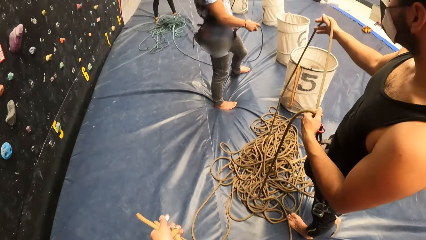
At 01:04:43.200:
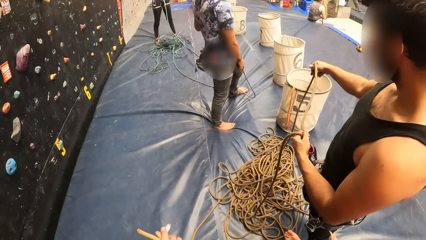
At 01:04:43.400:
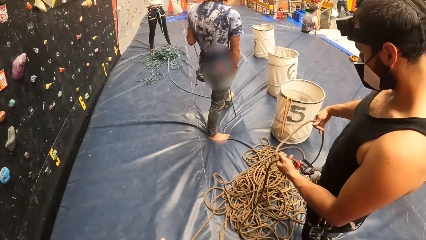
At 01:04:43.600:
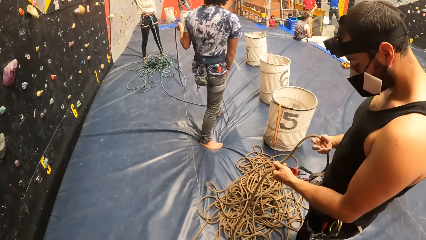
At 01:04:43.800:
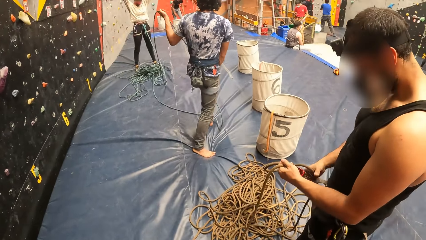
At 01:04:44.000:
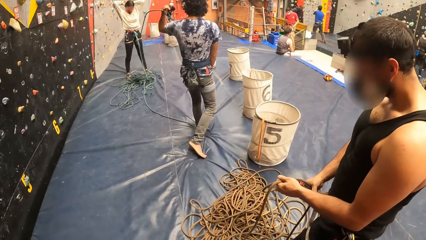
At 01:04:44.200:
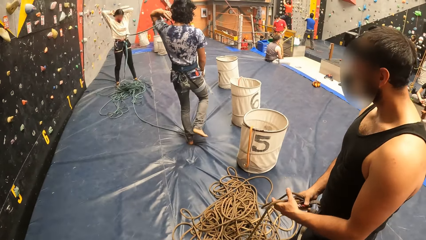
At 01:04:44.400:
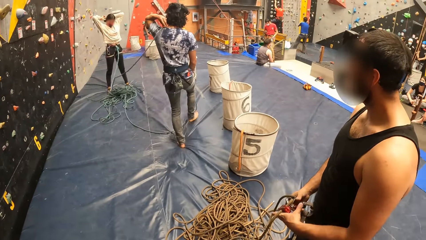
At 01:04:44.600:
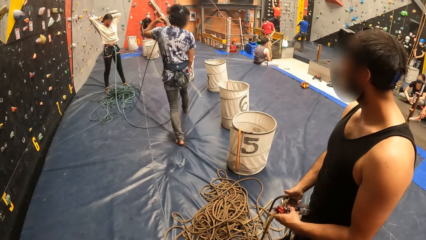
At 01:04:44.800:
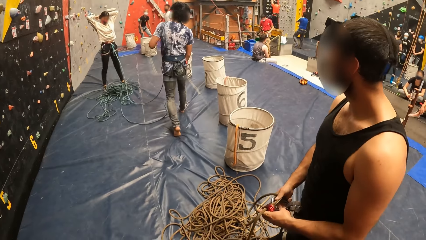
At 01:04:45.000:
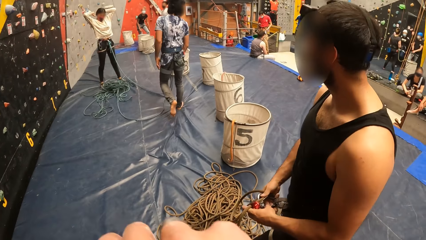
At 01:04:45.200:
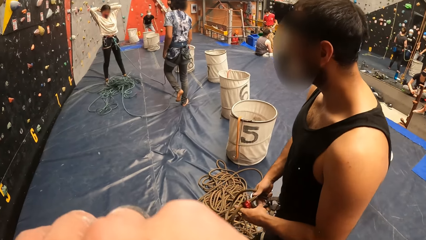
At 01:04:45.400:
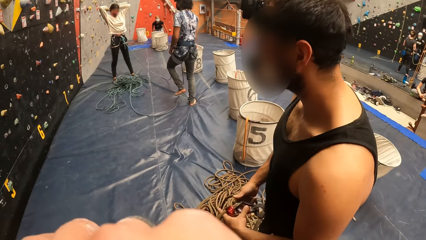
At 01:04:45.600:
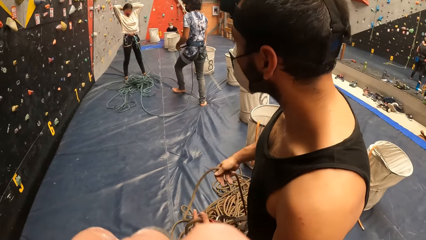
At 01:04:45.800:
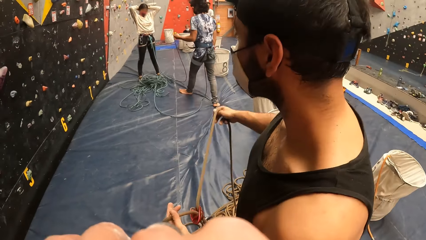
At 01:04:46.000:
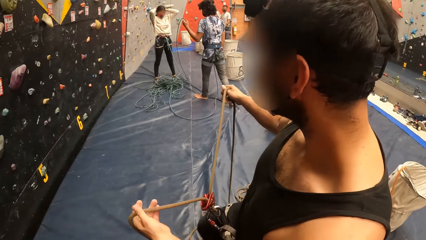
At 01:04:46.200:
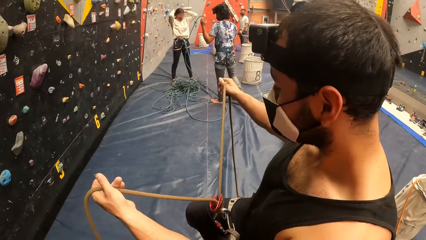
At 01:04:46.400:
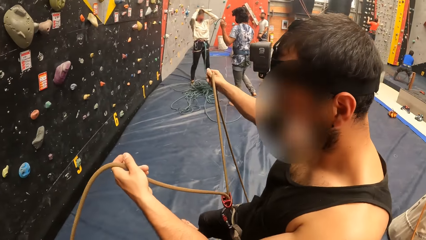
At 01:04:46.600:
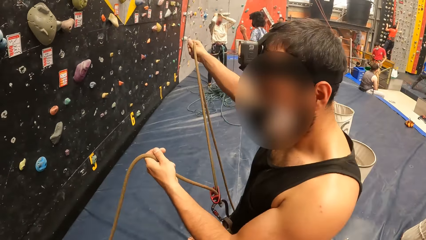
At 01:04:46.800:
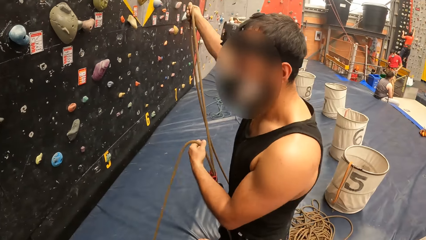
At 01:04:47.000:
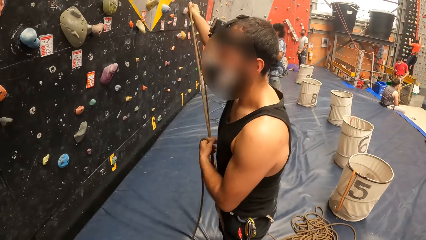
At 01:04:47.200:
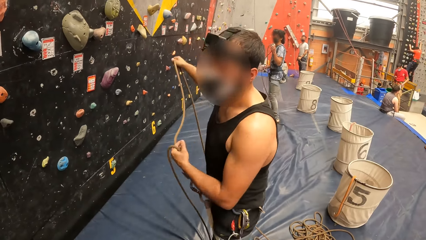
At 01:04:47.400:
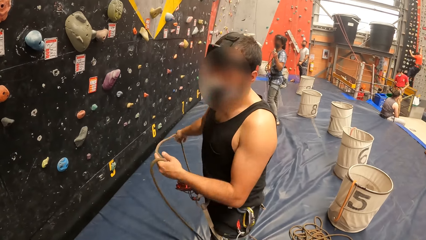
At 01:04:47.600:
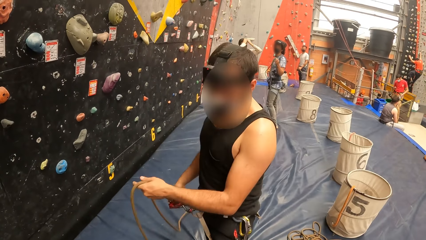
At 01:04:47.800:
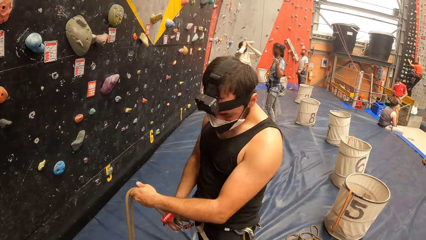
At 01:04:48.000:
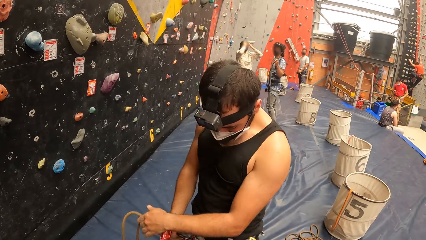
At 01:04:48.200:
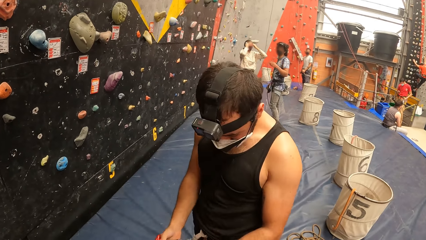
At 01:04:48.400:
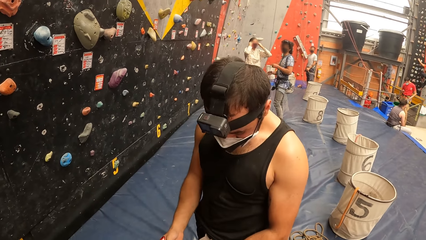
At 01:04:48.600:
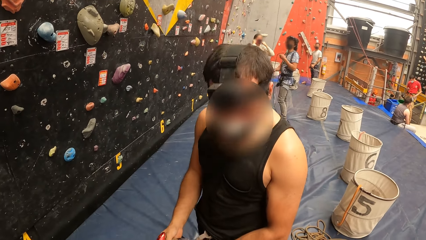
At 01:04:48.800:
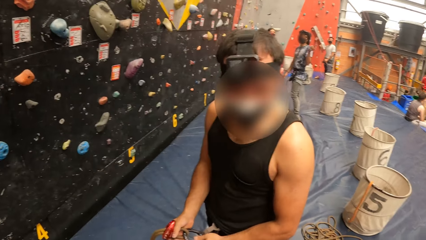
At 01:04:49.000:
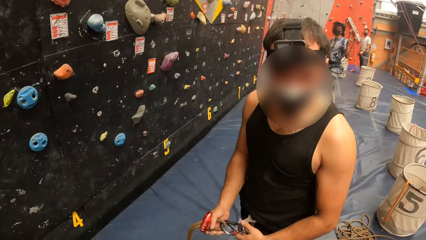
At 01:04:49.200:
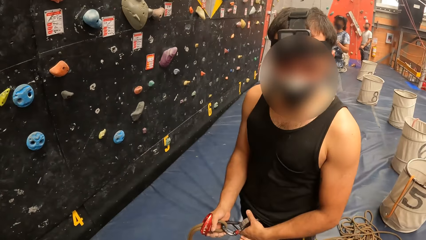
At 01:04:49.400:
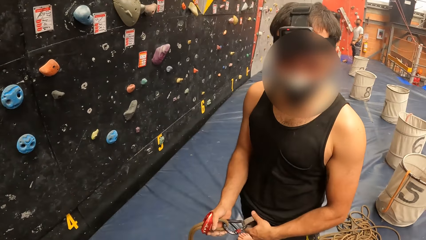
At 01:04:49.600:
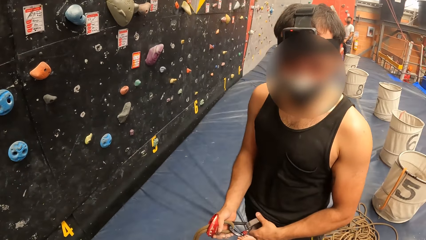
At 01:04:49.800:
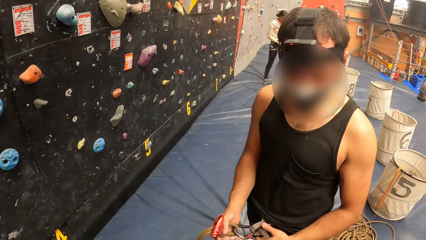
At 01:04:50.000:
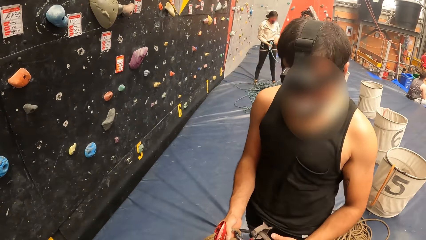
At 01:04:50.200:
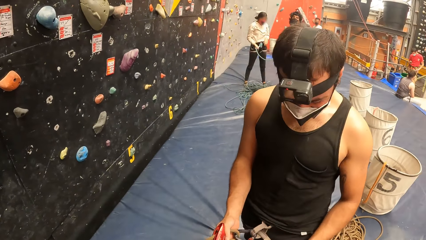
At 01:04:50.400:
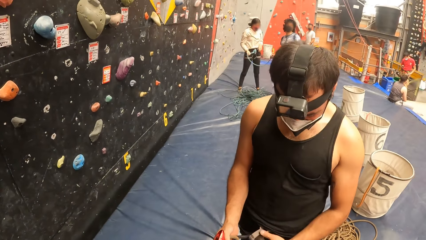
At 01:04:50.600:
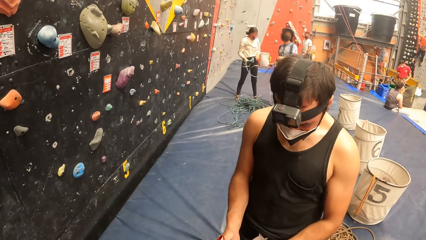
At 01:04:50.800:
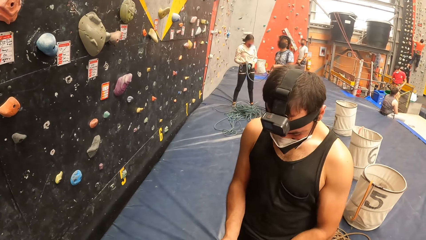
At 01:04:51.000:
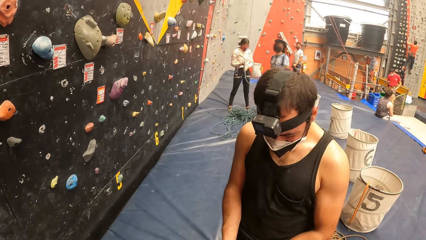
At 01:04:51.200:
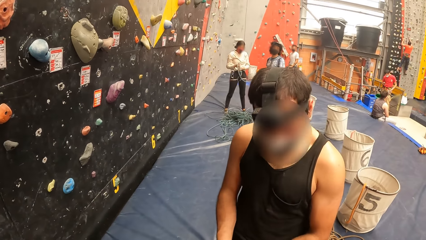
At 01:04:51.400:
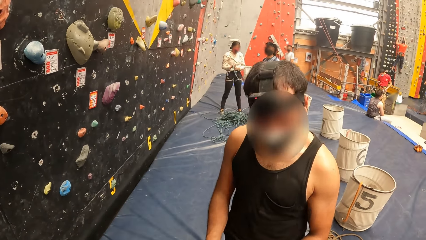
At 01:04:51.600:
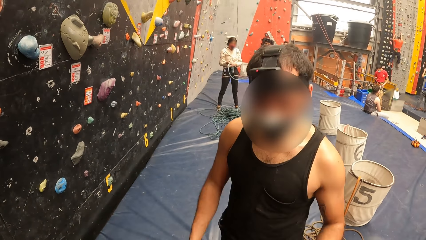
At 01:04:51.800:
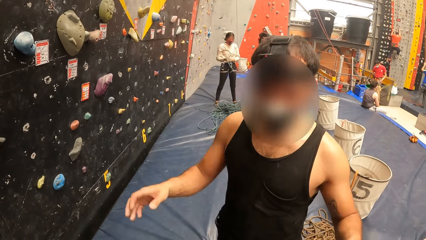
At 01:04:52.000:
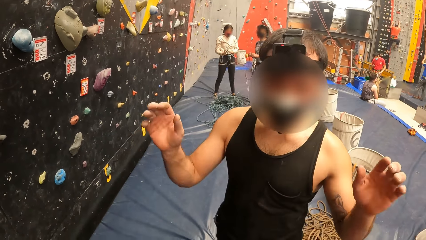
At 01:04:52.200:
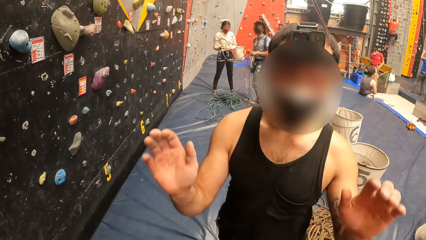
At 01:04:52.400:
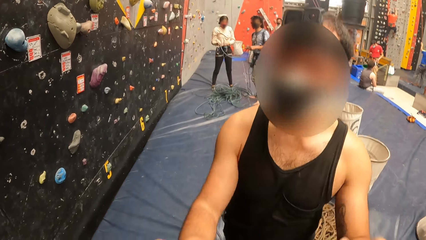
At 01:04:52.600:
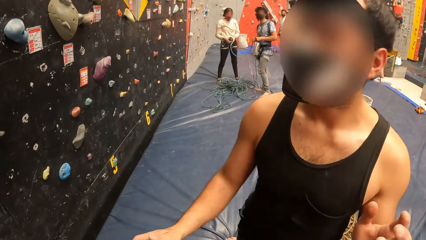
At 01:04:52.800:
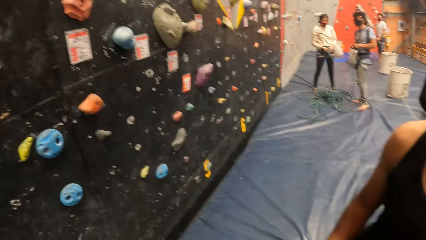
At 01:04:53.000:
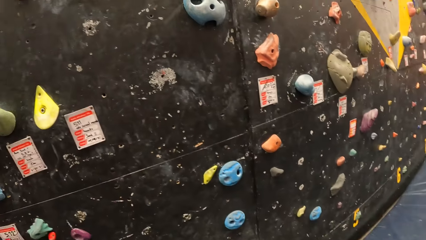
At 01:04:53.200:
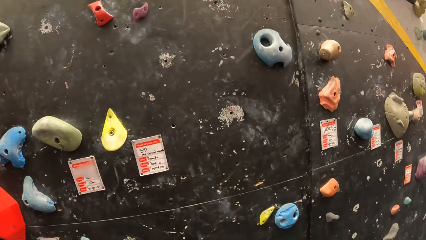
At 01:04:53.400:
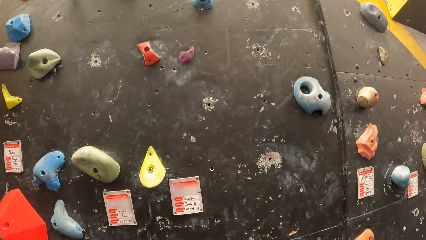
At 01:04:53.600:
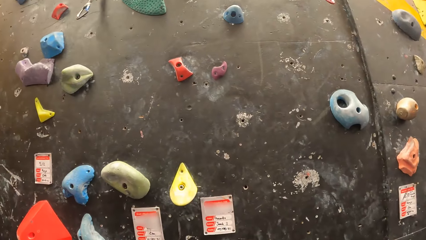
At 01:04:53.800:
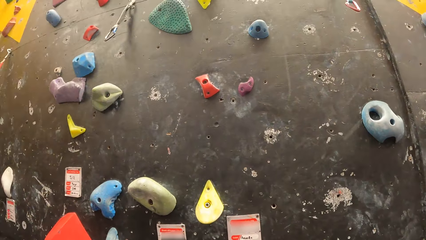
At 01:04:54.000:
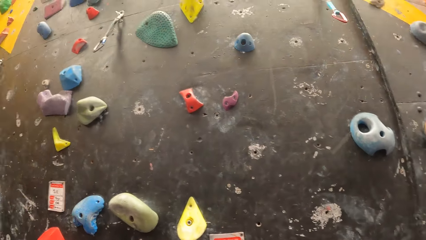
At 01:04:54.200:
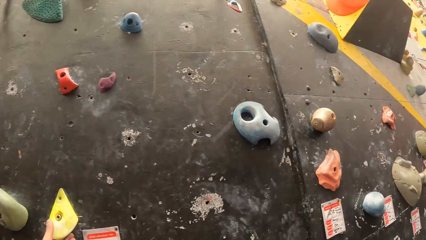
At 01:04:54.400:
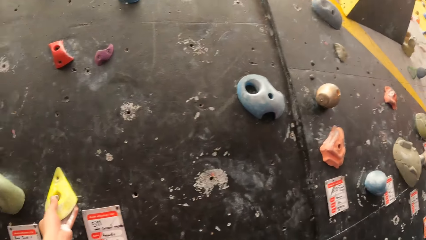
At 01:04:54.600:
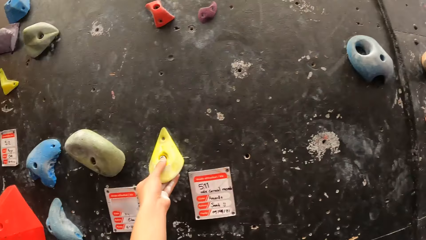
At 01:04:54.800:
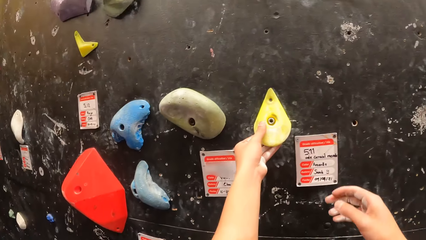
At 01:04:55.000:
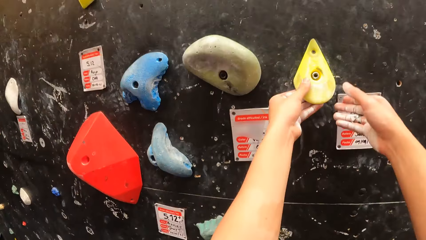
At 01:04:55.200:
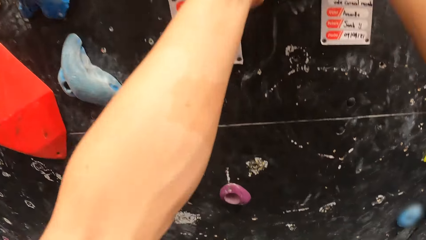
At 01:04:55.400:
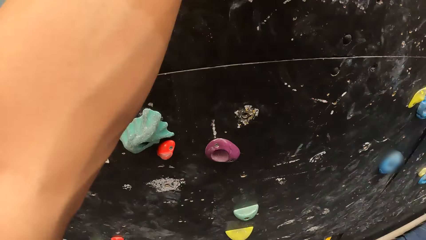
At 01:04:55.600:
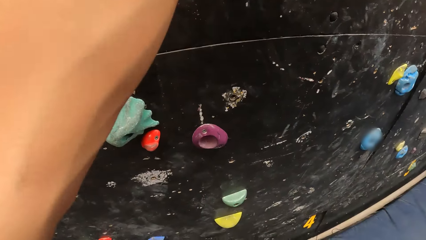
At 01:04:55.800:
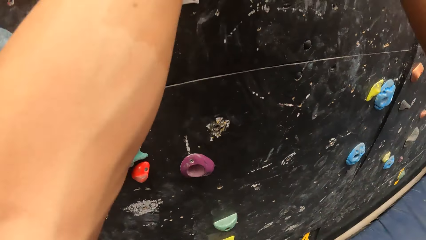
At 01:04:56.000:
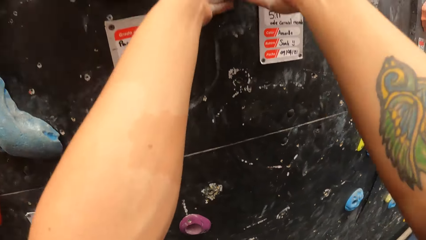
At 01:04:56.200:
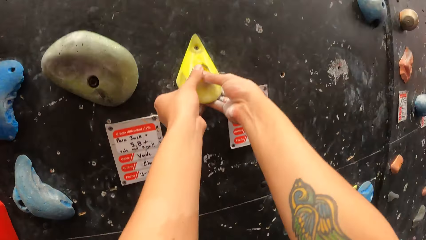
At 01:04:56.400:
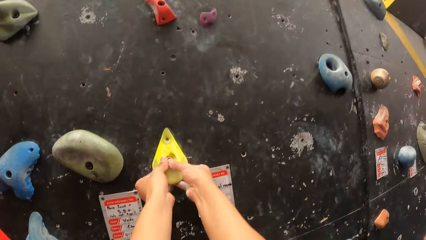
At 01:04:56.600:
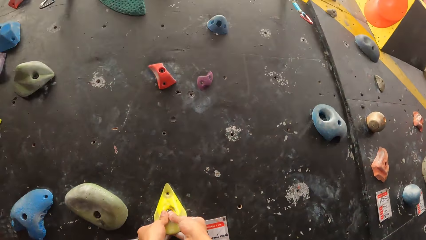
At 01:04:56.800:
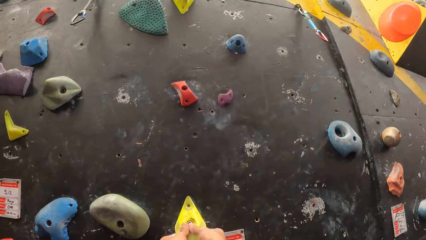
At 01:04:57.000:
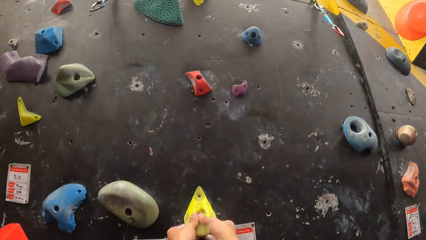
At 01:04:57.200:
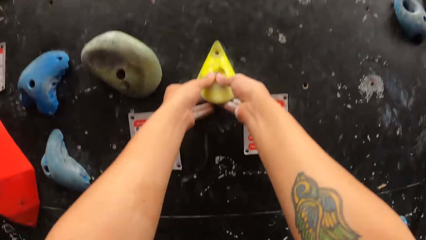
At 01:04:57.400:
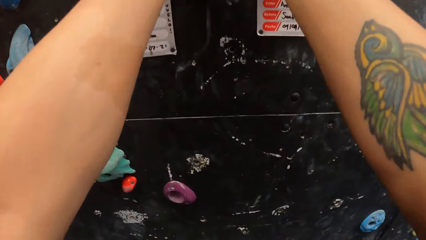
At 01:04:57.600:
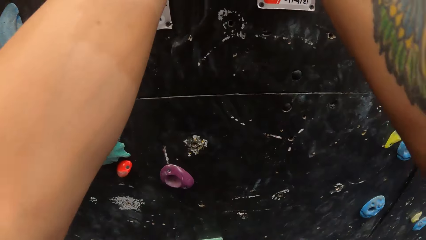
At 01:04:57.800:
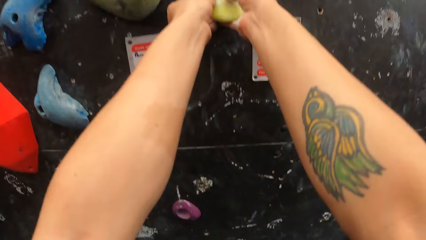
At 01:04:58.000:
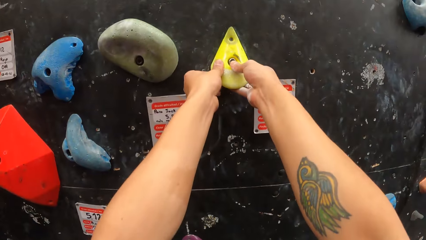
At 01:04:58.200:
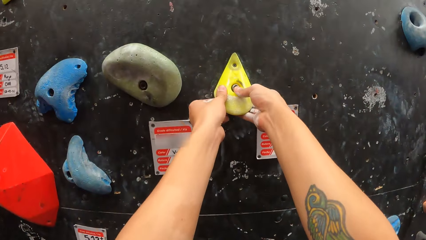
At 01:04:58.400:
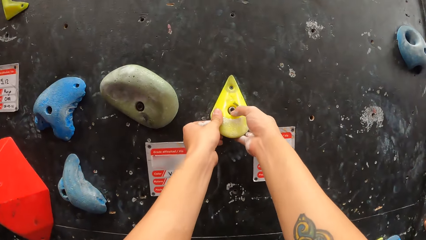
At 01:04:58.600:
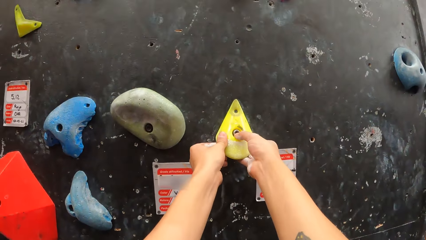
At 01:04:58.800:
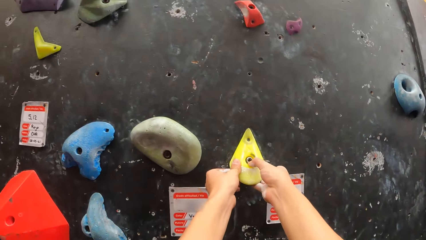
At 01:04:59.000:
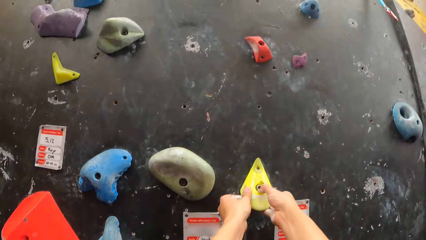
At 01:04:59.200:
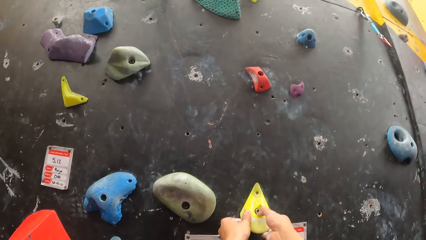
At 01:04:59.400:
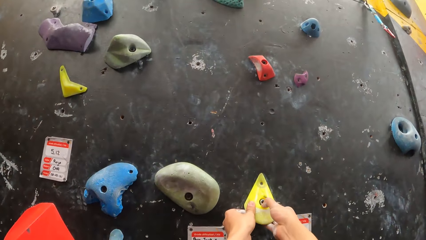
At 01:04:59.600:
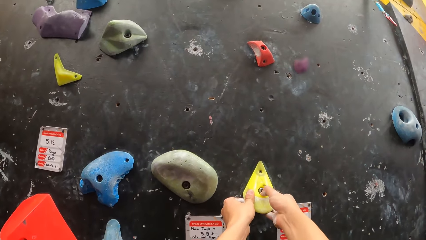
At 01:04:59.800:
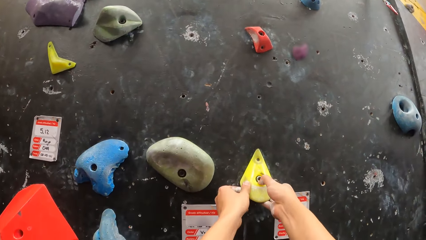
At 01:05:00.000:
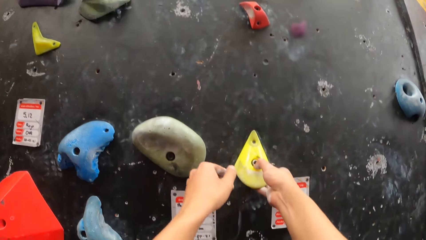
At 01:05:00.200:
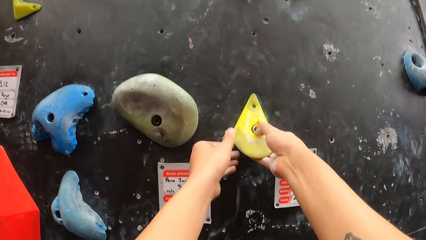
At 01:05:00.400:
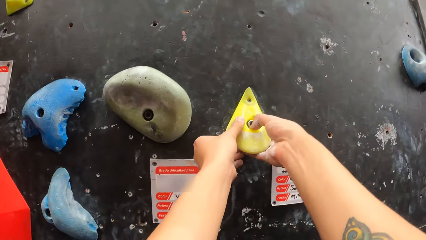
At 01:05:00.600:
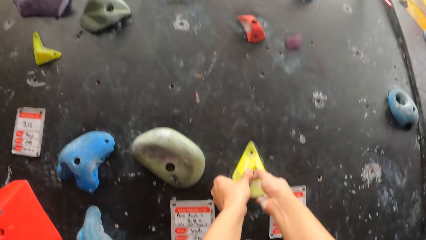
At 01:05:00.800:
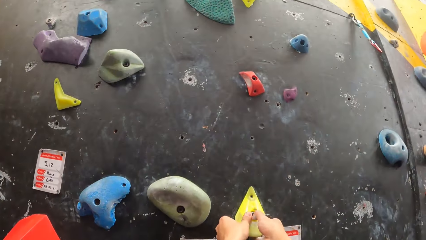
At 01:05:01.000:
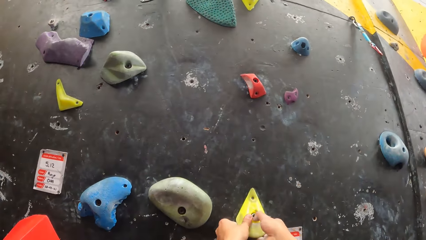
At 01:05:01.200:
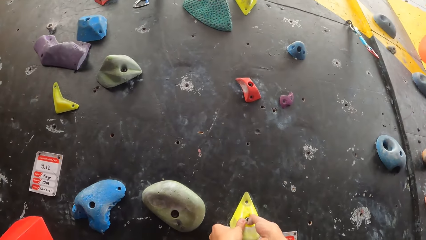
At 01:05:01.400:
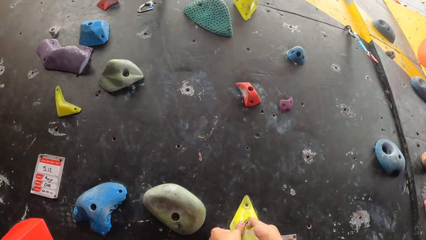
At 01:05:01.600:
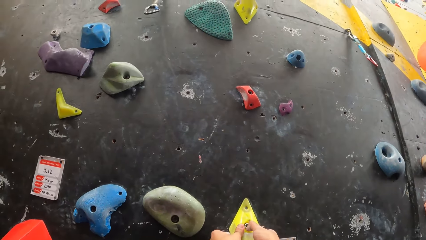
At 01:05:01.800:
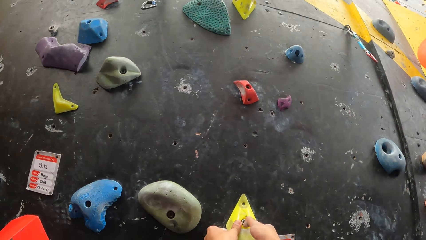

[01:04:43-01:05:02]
The camera wearer holds a climbing wall rope. A person turns around and walks around. The camera wearer touches face. Another person walks near the climbing wall. The camera wearer stretches the climbing wall rope. A man adjusts the rope. The other person looks at the camera wearer. The camera wearer looks at the man. The other person gestures at the camera wearer. The camera wearer looks at the climbing wall. They touch the climbing wall hook on the wall with both hands. They climb on the climbing wall.
